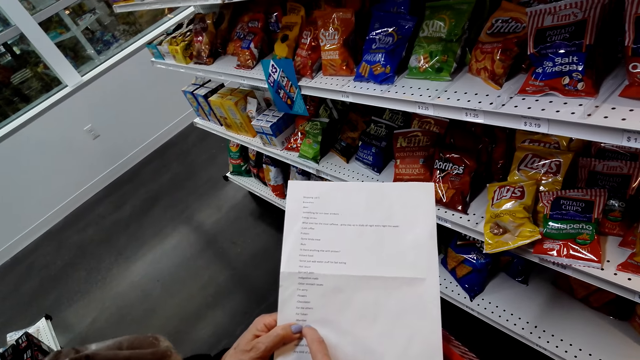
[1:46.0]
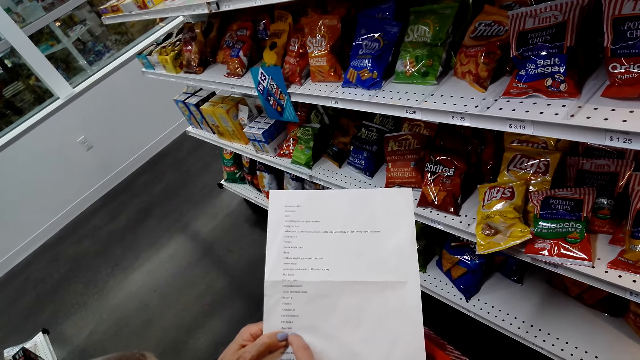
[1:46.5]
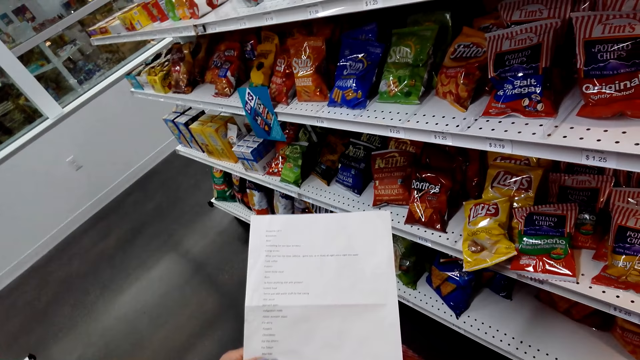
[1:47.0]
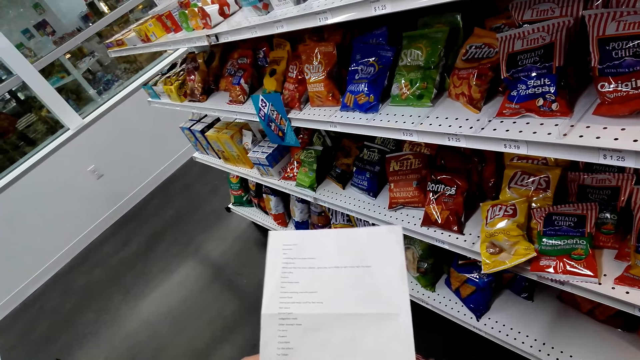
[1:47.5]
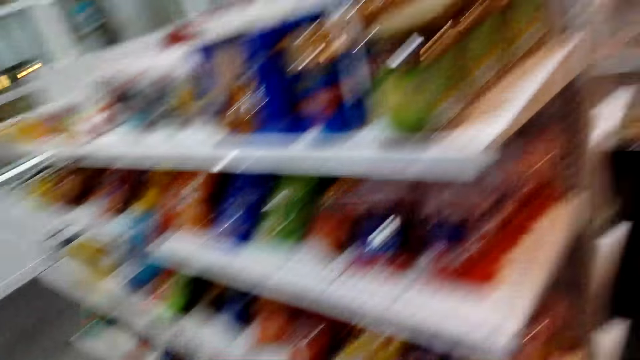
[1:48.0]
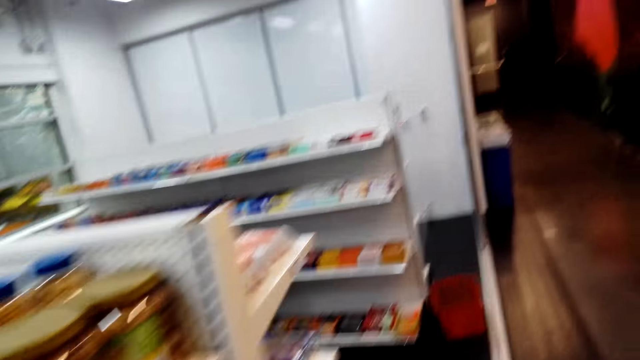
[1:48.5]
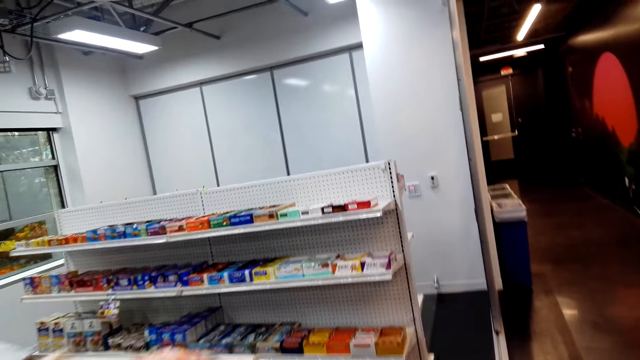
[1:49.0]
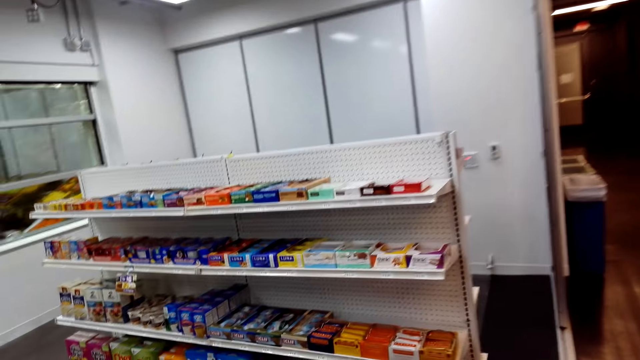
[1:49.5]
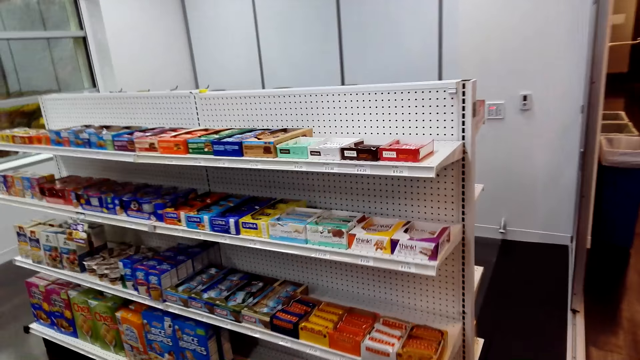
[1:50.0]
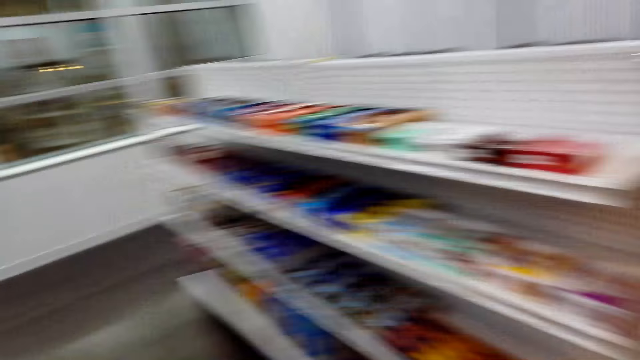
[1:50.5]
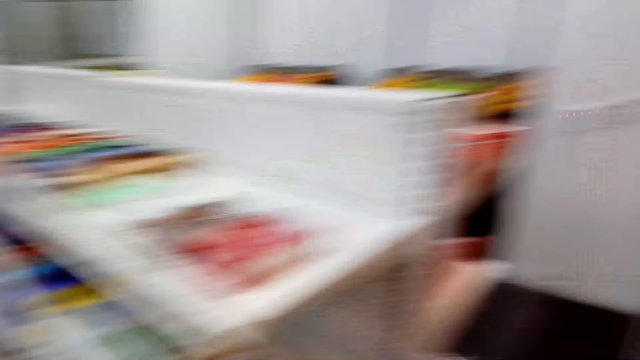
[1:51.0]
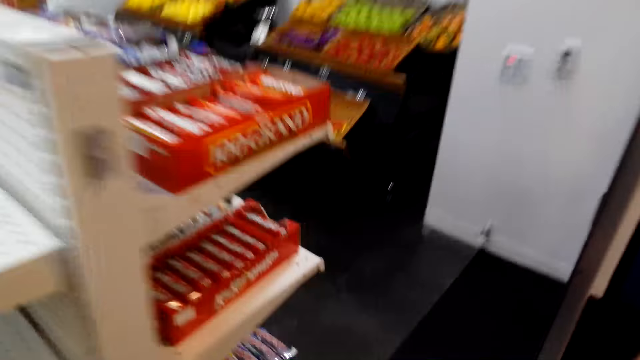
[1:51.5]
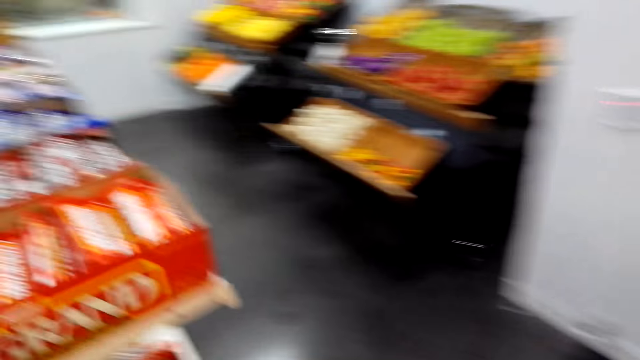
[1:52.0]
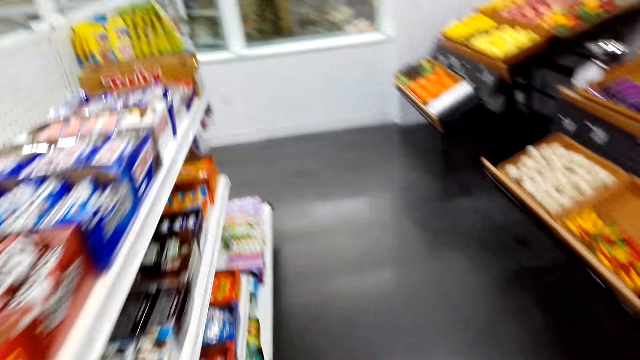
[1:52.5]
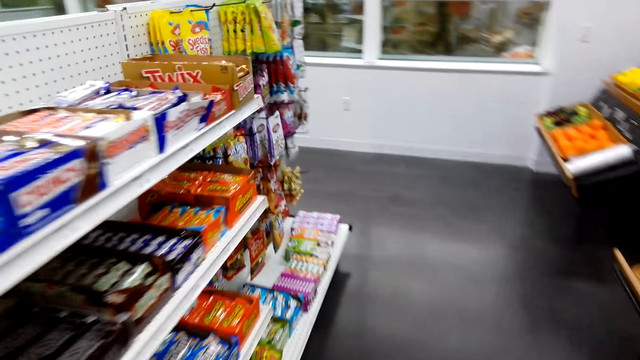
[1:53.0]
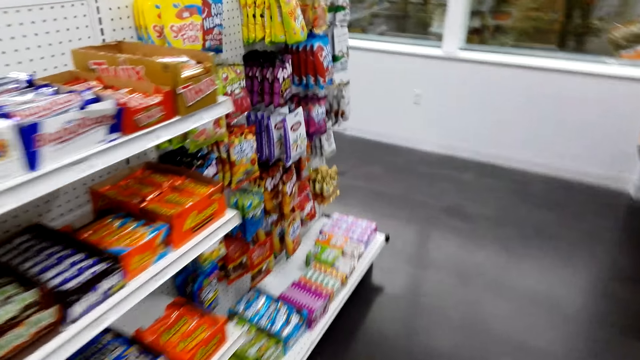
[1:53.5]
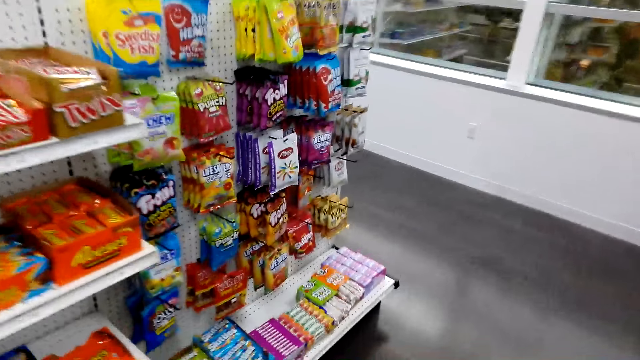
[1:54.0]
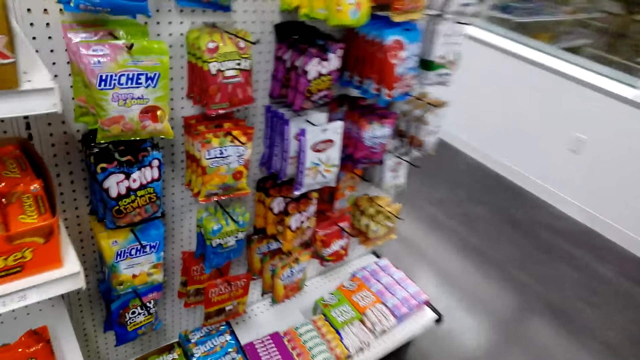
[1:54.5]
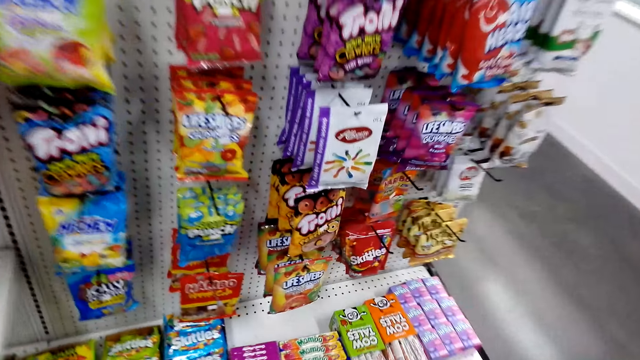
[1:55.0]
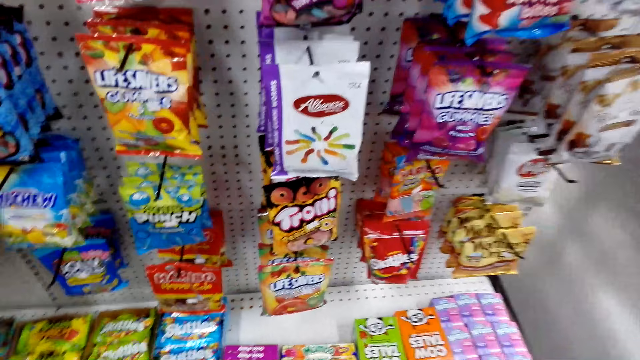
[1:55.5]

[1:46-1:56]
The camera wearer walks to the candies and snack aisle and converses with a woman. They converse with the woman again.

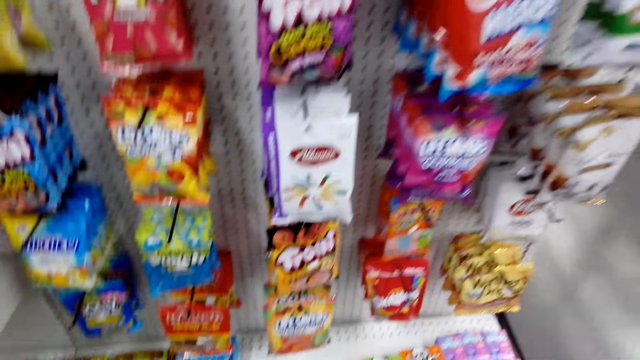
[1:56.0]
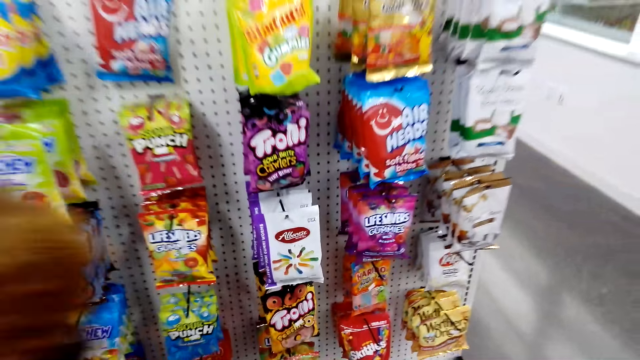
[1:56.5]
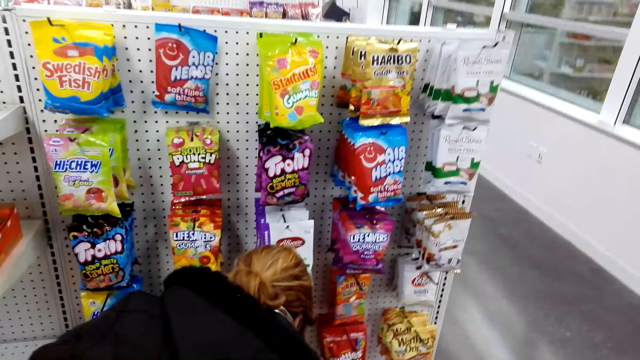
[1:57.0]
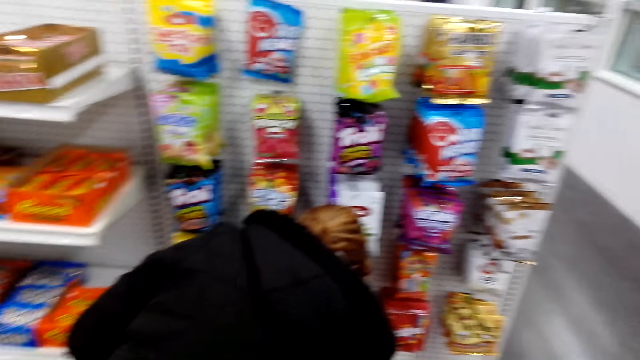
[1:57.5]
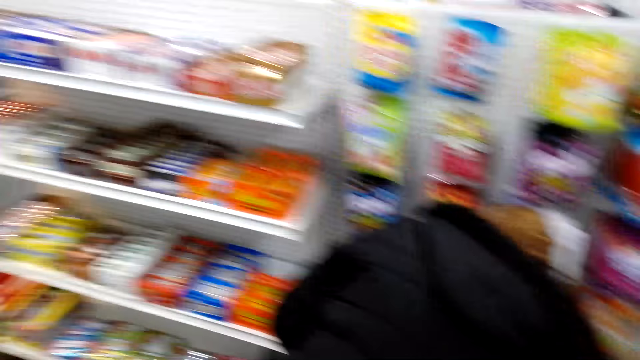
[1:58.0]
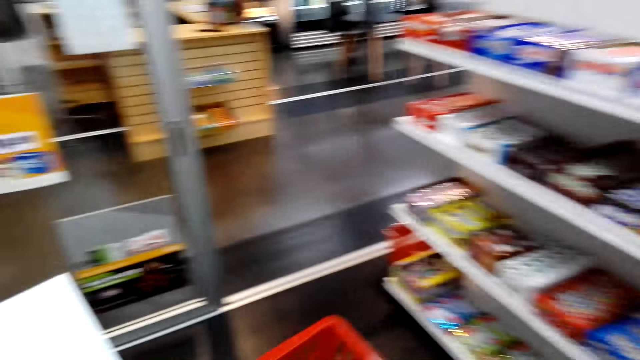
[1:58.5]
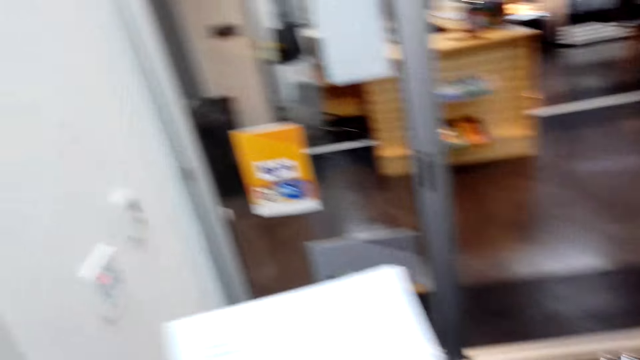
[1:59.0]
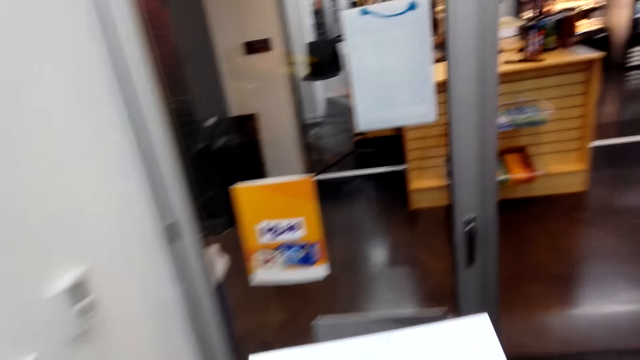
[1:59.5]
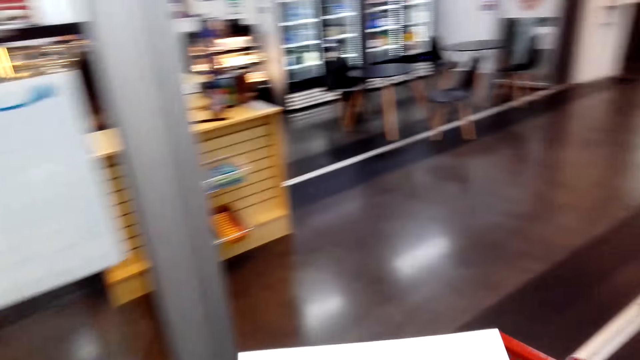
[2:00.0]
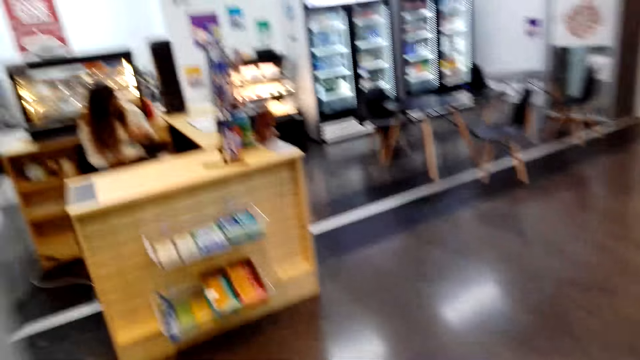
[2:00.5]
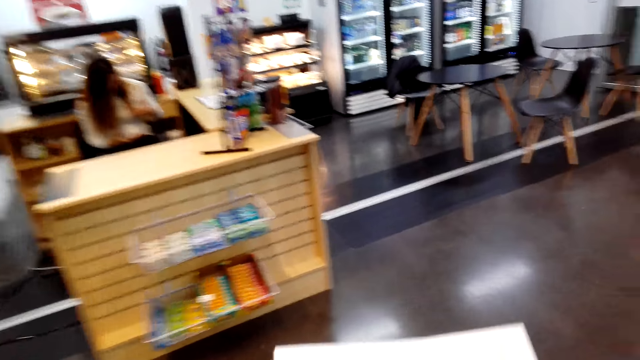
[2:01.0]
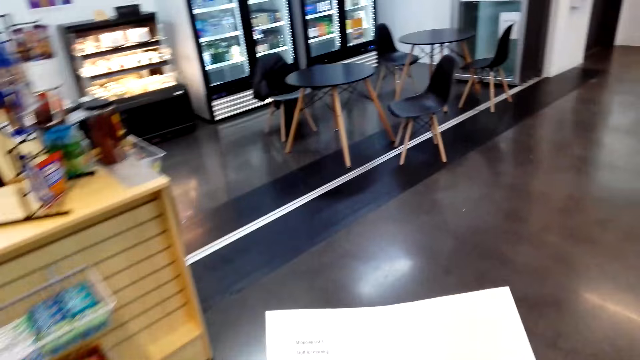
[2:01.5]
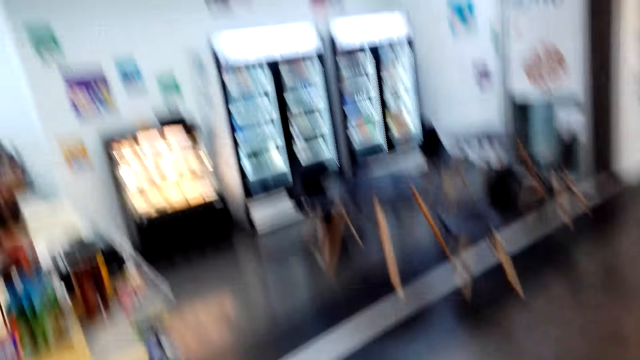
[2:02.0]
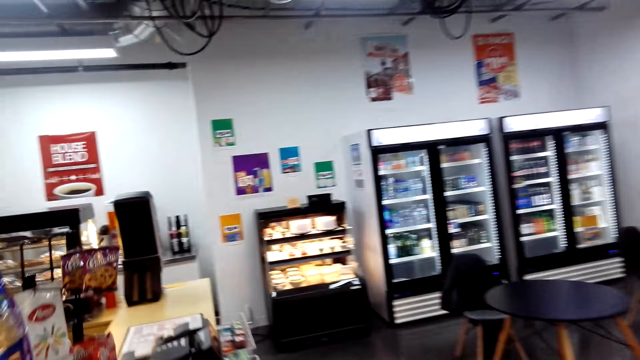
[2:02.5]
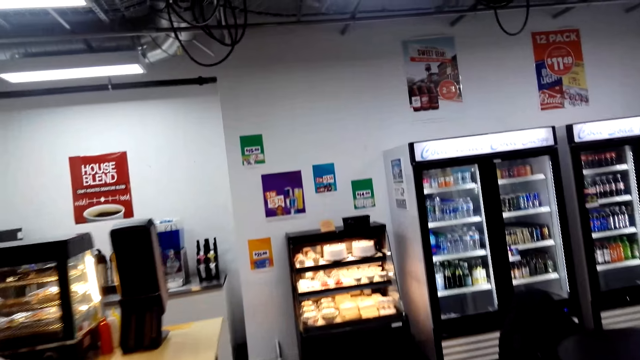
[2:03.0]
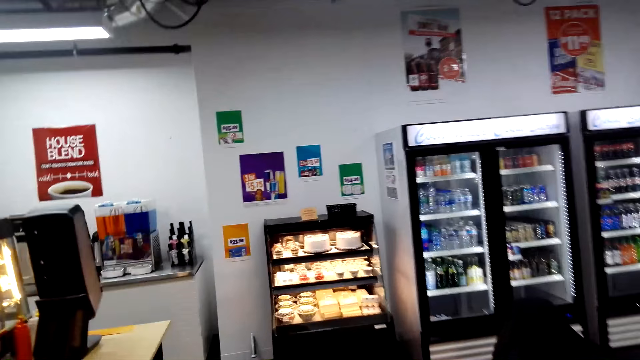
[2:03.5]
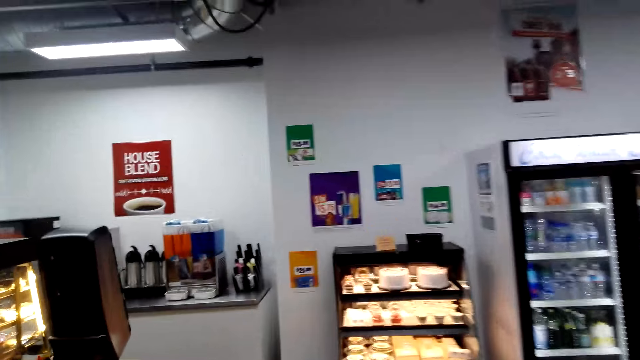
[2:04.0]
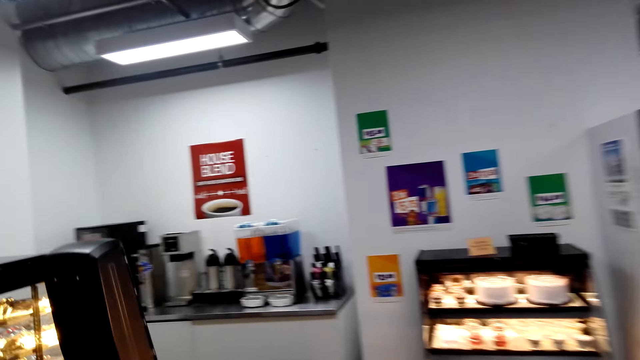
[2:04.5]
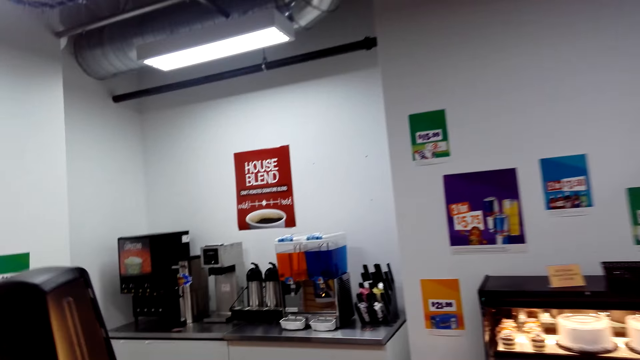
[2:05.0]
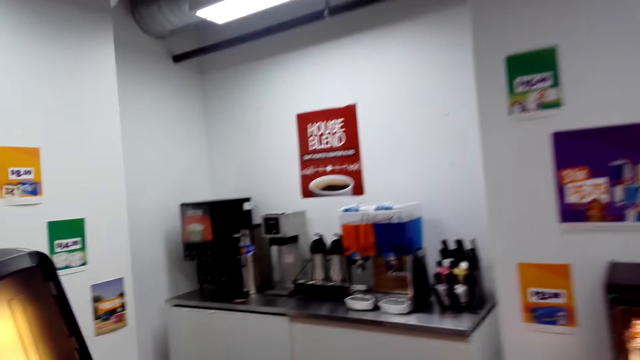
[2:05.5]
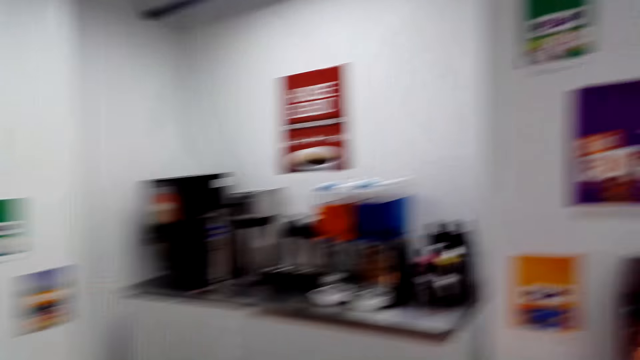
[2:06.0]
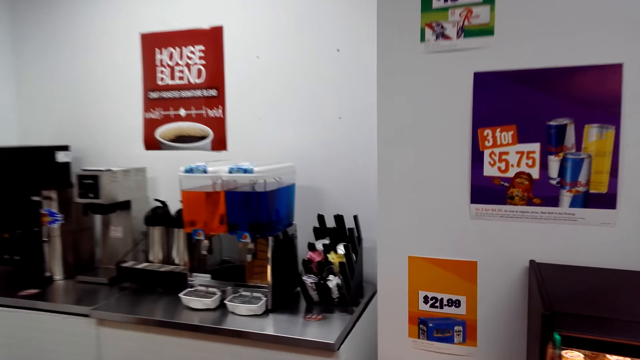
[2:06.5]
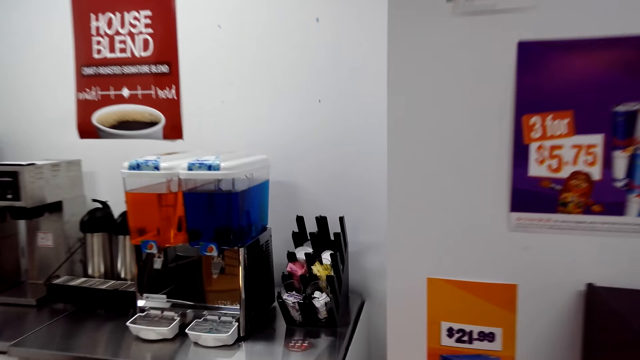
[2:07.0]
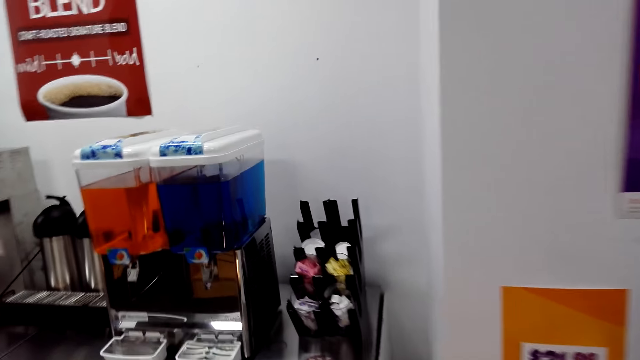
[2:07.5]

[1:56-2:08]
A woman moves closer to the candies on display. The camera wearer walks to the other shop with the printed paper and shopping basket. The woman picks a snack from the shelf. The camera wearer walks to the coffee section. They walk towards the coffee dispensers.
